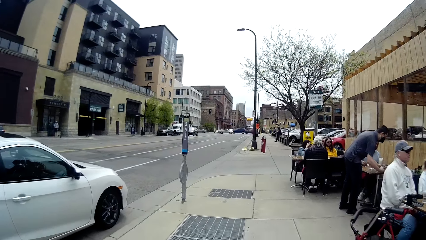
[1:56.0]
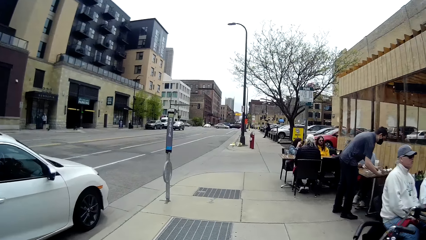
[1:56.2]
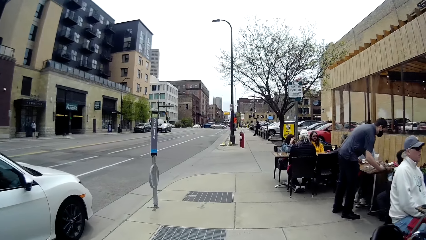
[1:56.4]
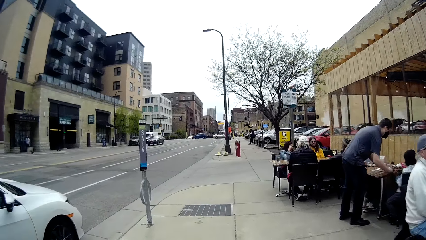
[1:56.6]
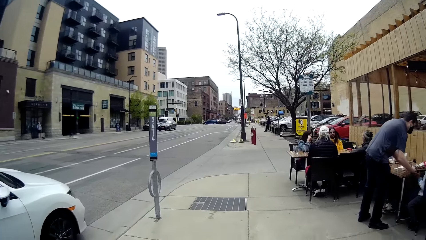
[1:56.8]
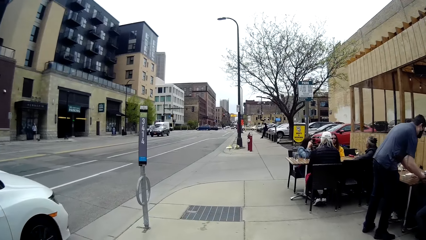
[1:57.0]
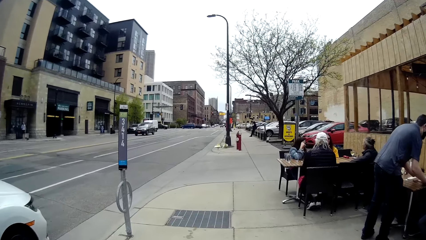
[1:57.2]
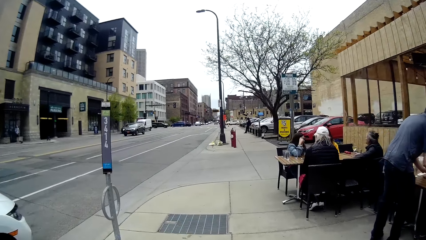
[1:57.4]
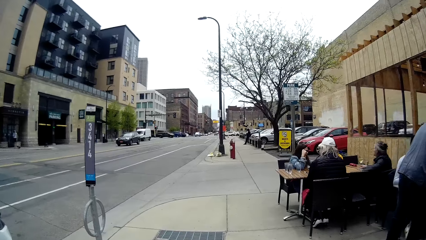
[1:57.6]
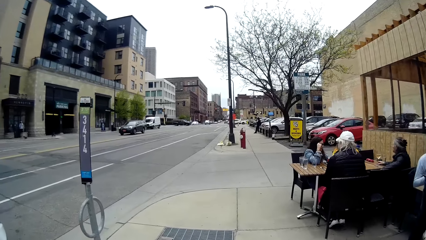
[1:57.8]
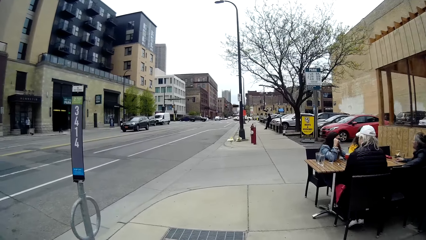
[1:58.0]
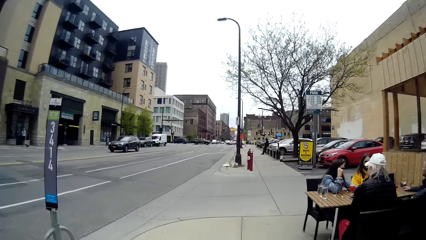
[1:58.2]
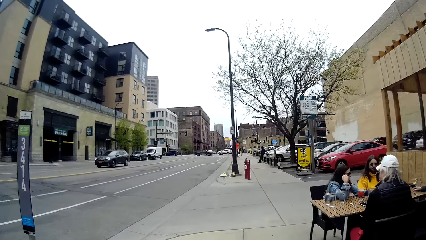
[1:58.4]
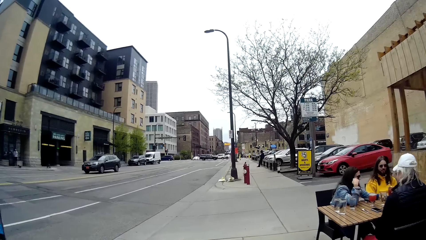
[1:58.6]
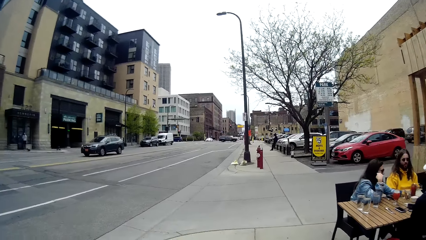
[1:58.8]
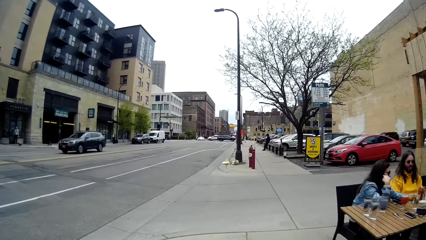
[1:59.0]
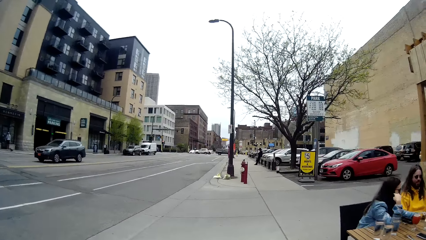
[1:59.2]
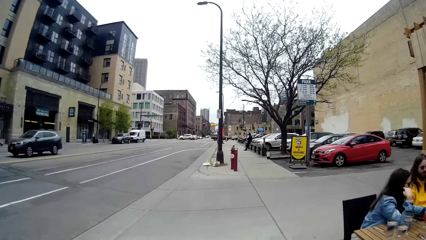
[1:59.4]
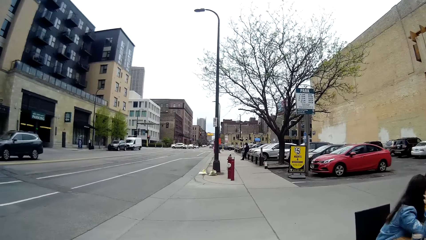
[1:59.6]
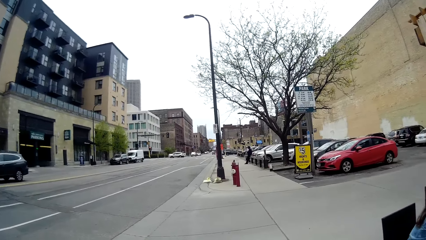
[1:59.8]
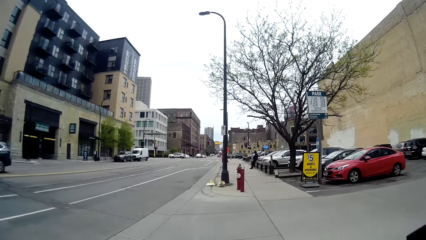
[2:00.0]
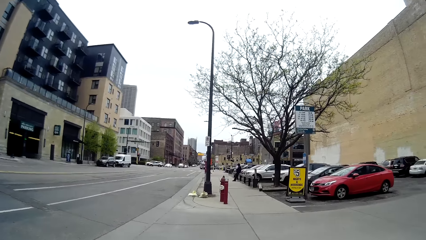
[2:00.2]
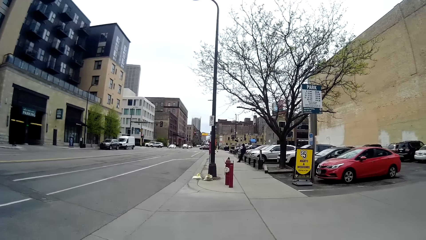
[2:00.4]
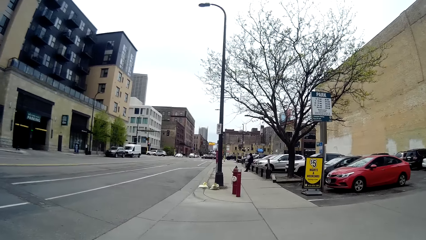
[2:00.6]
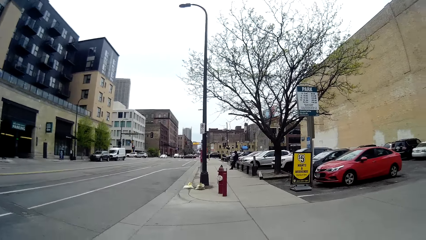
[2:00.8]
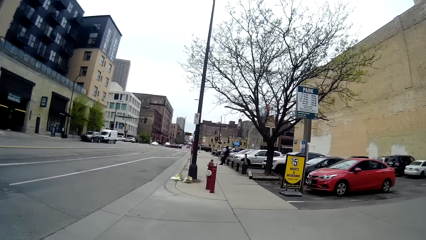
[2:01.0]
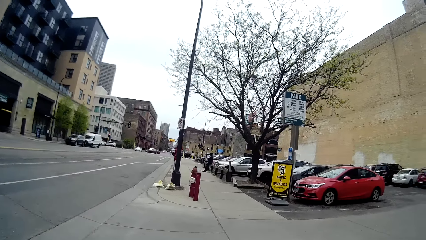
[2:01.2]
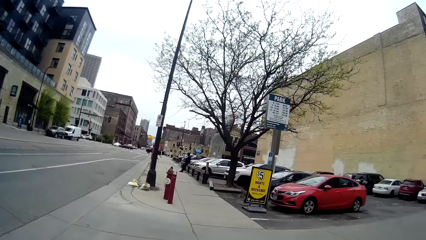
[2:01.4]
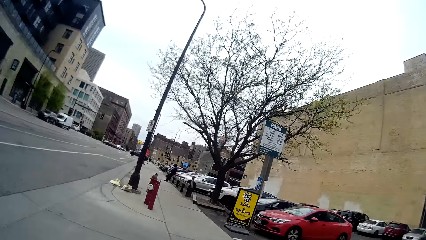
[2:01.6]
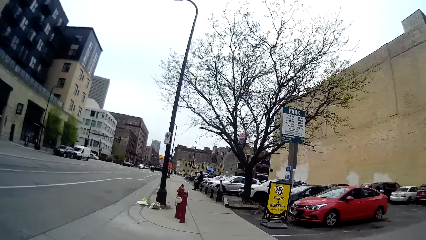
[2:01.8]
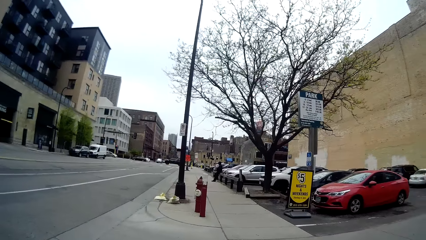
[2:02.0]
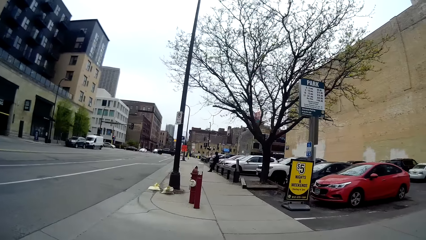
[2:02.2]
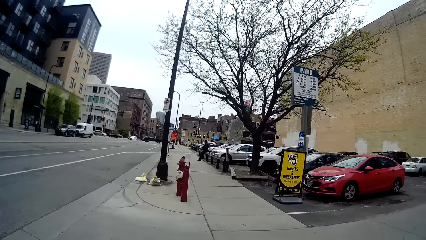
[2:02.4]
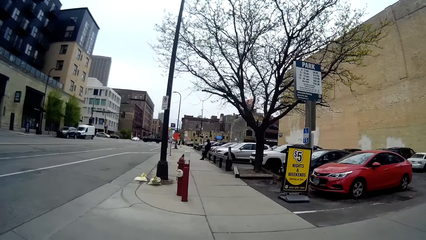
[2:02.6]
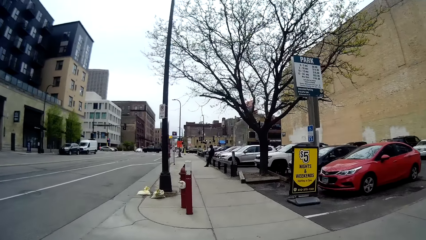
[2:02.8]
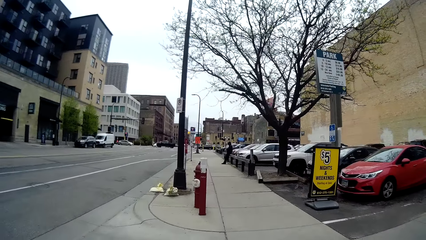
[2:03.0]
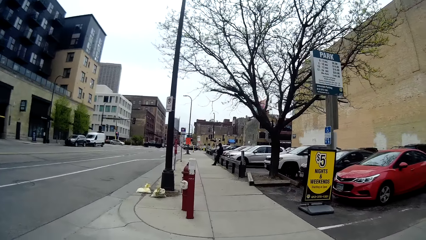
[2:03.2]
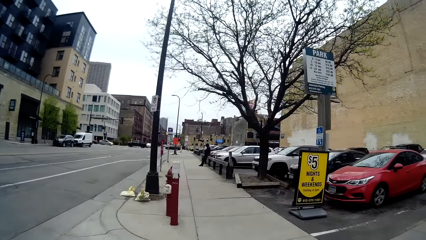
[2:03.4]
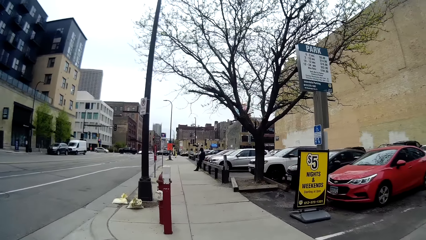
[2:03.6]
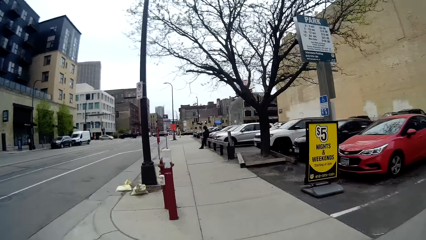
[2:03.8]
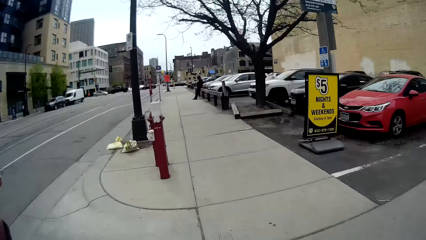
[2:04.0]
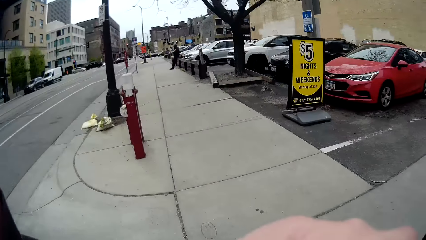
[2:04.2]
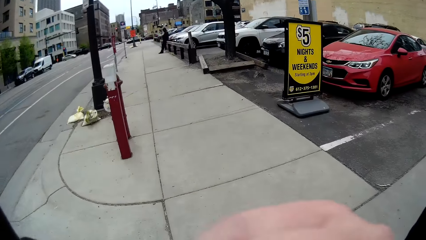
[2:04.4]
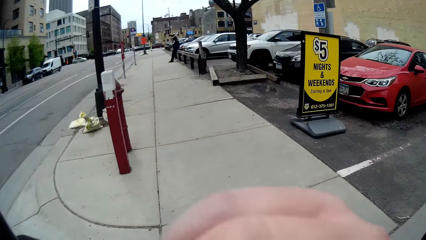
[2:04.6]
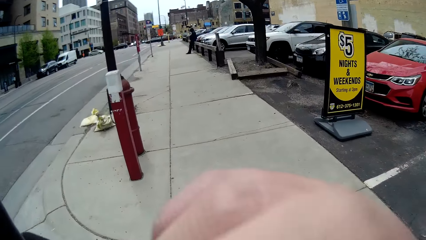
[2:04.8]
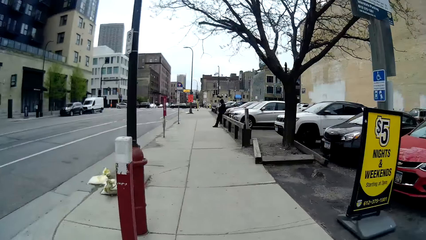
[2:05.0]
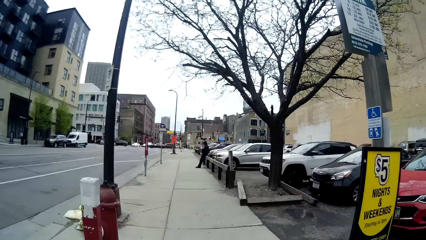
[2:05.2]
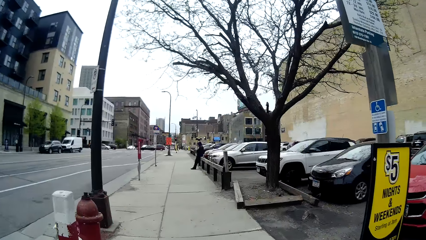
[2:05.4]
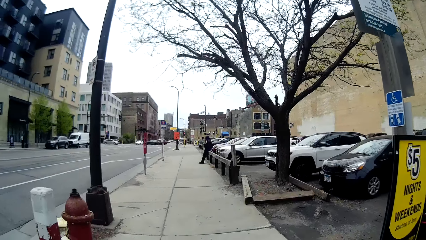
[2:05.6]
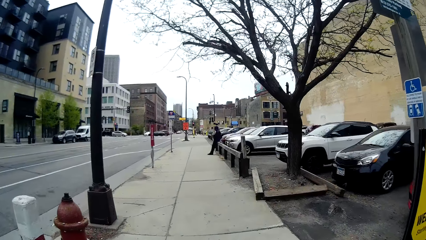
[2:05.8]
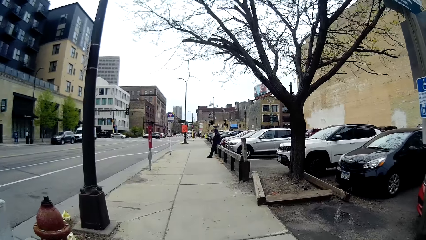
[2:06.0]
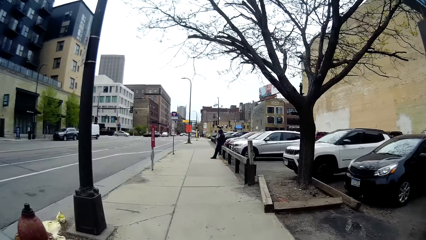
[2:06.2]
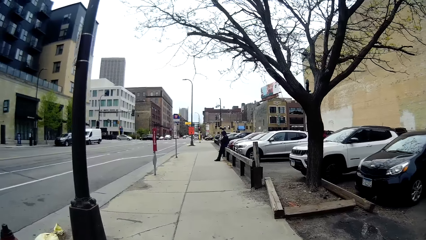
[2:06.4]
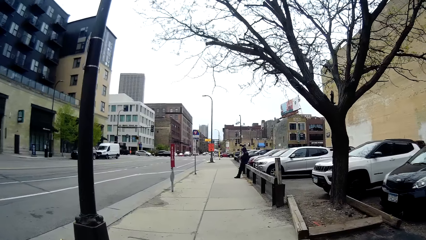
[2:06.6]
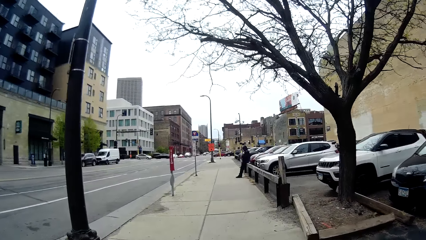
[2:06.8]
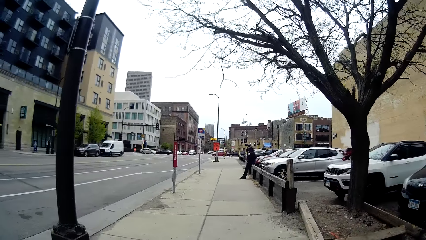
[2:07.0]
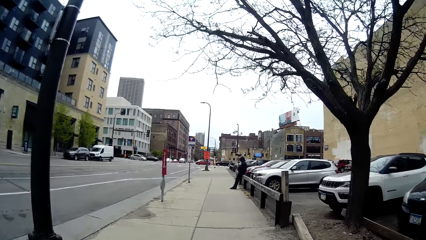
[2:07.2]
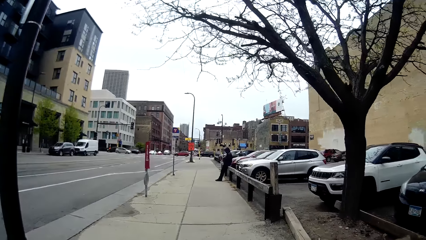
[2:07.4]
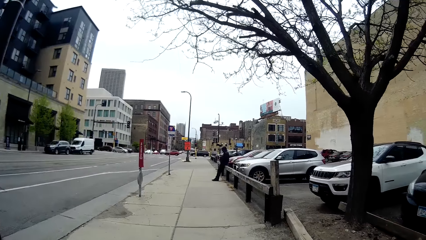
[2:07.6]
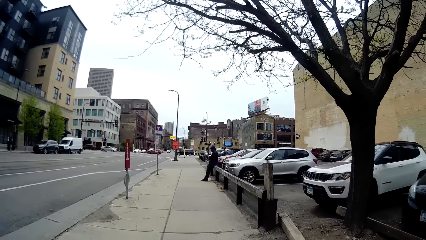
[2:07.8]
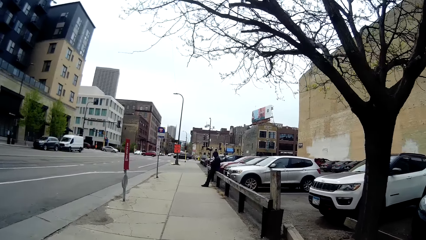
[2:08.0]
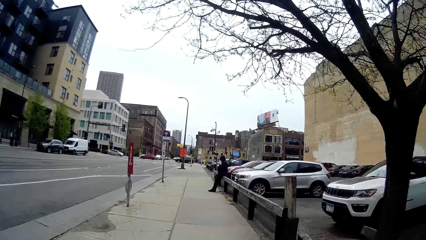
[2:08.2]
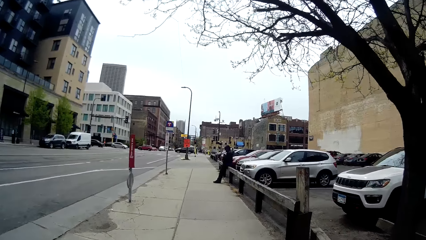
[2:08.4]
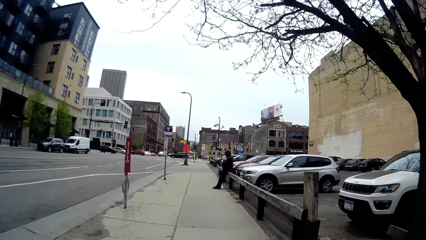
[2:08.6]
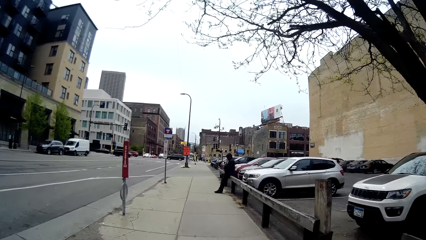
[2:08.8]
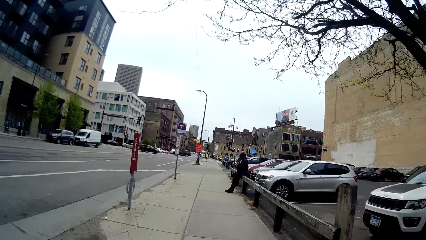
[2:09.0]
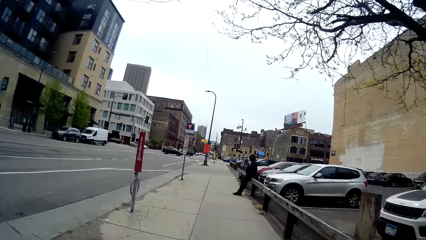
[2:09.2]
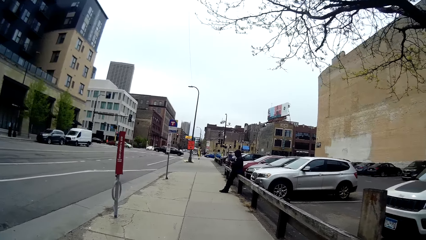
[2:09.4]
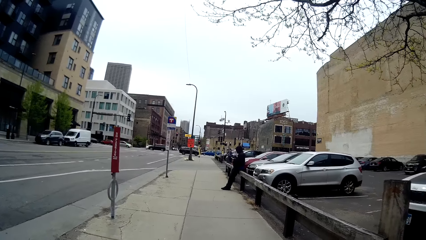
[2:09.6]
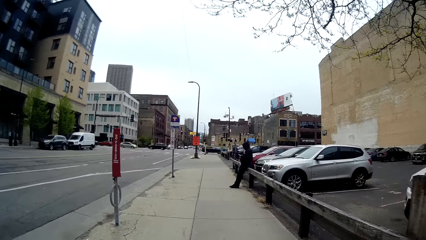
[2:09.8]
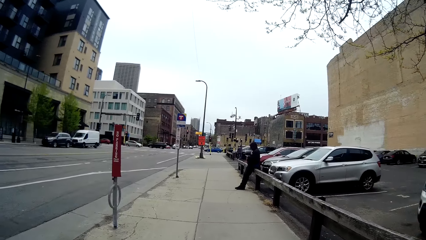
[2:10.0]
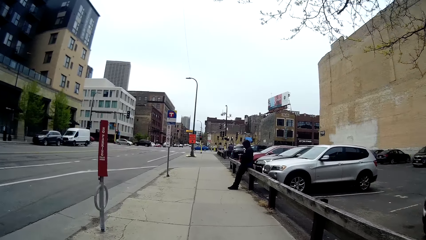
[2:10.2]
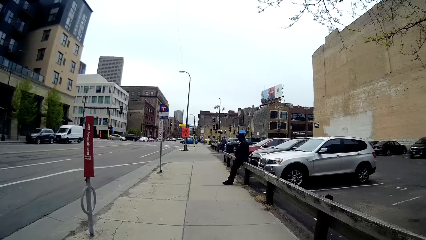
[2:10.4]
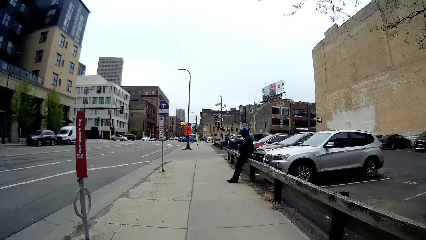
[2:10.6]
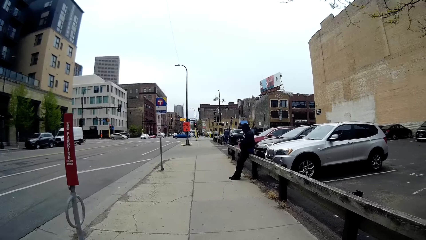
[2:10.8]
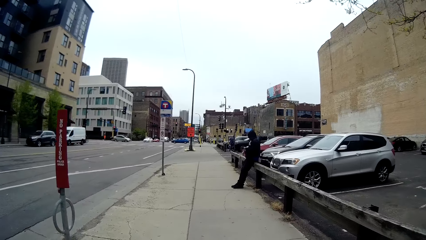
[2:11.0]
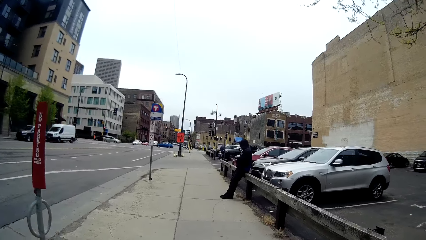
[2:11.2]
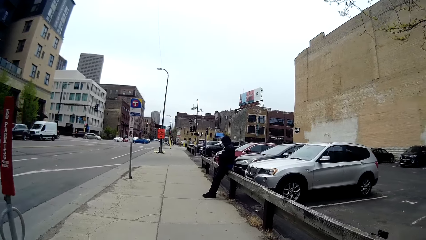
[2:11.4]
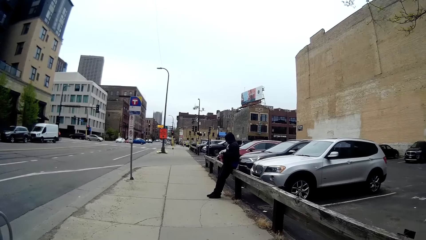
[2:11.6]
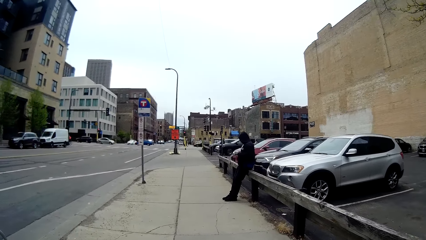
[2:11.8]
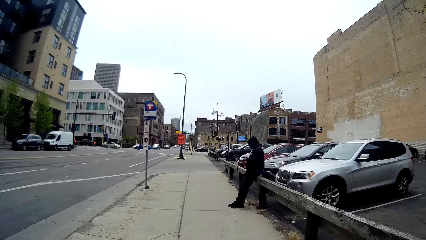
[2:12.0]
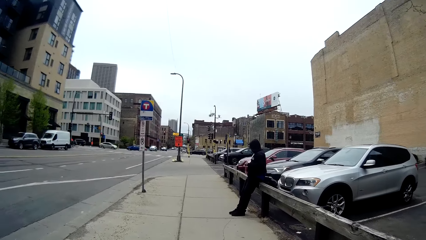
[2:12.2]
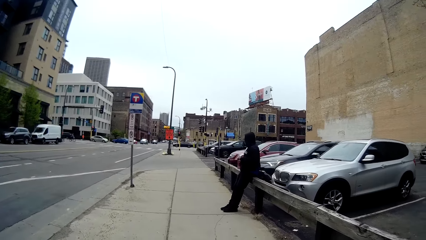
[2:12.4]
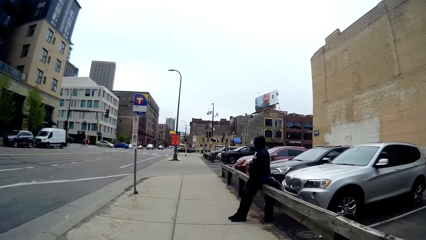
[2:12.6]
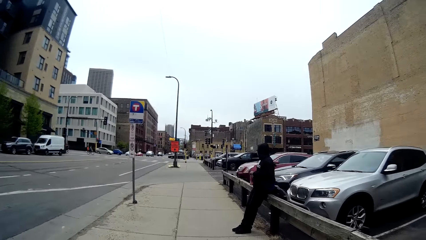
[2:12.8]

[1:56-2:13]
The camera wearer laughs. She walks around. She talks to a woman. She touches her face with her left hand. She walks around.
